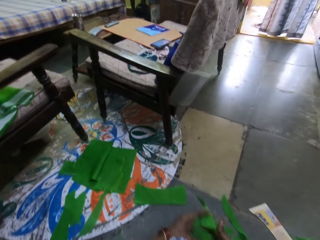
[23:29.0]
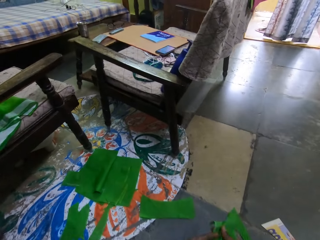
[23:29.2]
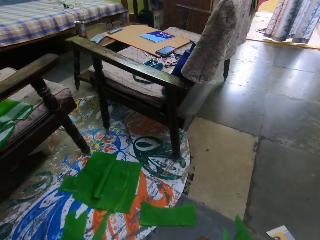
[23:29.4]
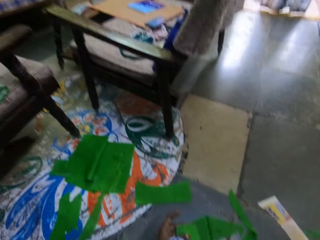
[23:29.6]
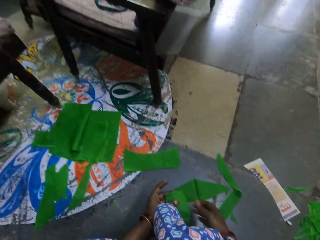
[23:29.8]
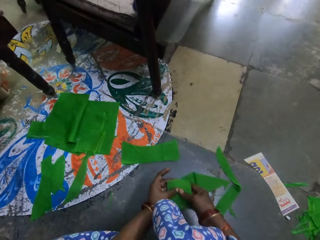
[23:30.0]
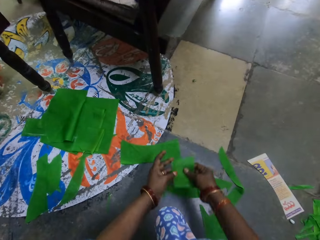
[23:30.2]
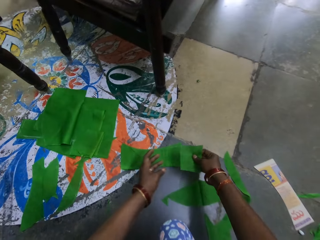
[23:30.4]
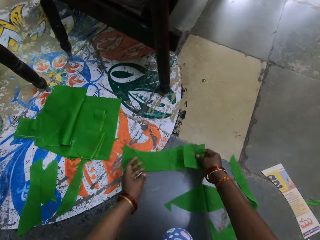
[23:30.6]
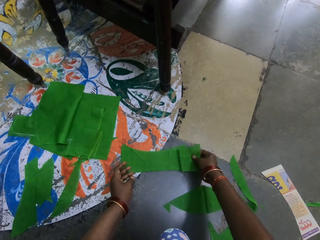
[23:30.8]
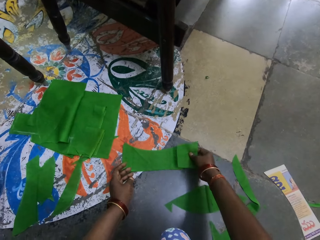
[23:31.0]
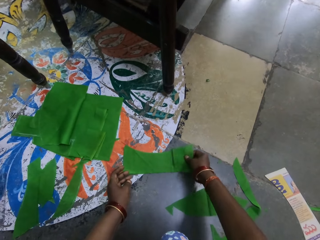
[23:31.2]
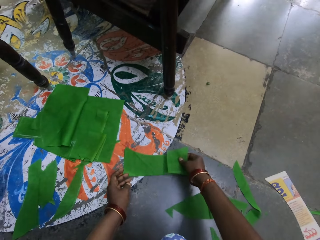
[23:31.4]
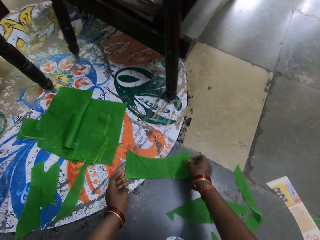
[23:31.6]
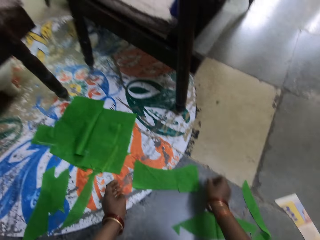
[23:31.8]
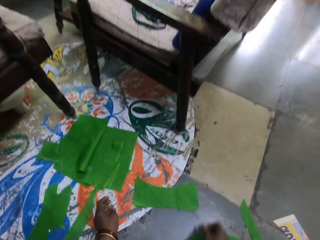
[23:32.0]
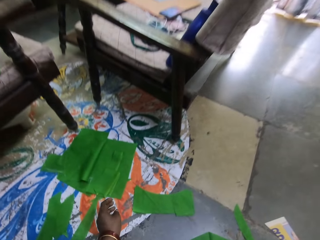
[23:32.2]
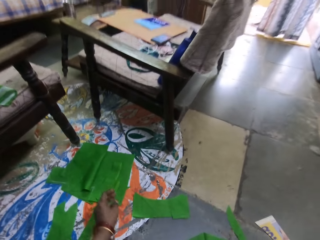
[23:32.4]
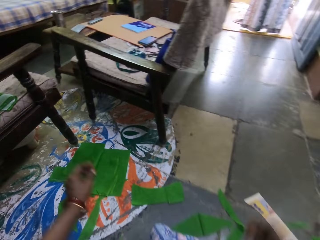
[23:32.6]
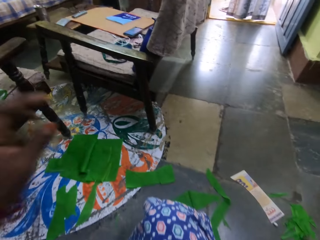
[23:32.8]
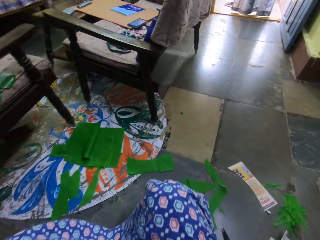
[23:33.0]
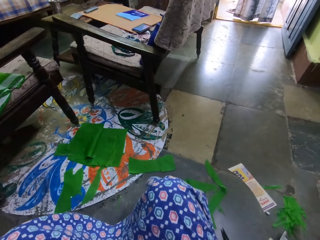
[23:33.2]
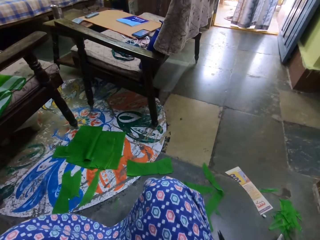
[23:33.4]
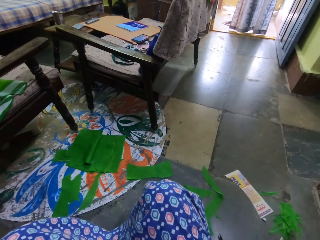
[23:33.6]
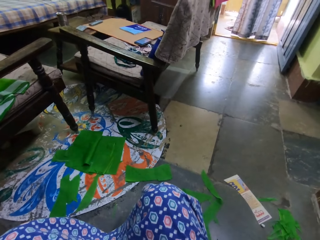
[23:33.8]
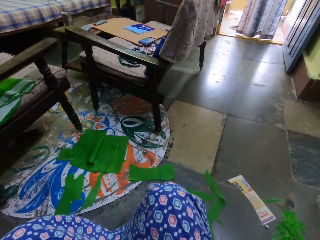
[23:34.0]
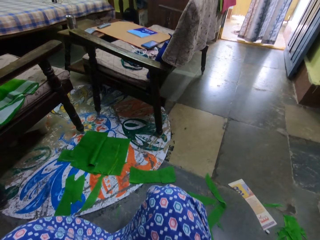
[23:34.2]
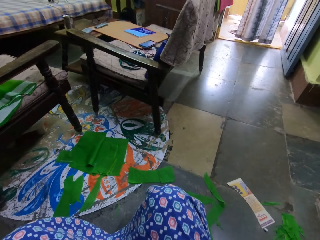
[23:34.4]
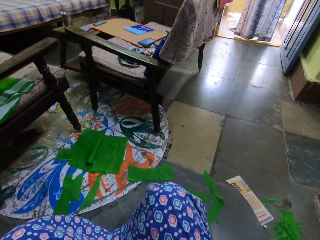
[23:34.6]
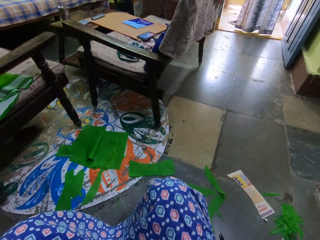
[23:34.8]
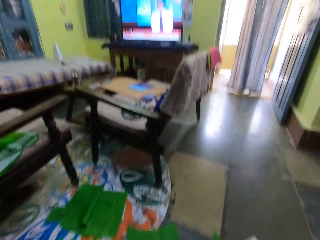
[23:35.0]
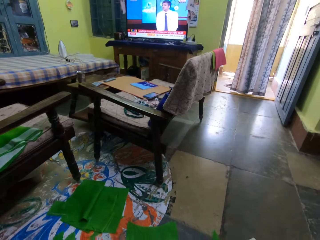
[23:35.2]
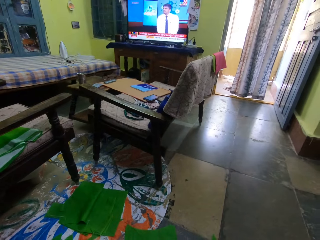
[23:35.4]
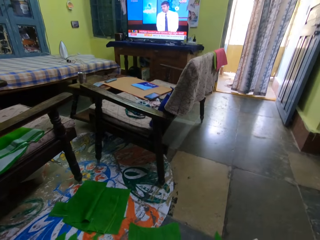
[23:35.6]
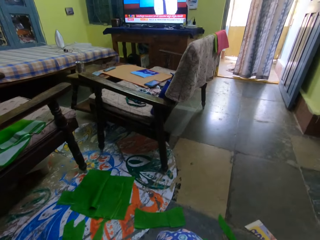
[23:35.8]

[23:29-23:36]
The camera wearer puts the cut pieces down. He drops a piece of cloth on top of another piece. He arranges the pieces of cloth. He raises his hands. He stretches himself. He looks around.
